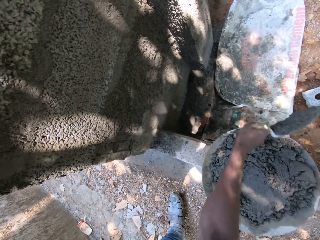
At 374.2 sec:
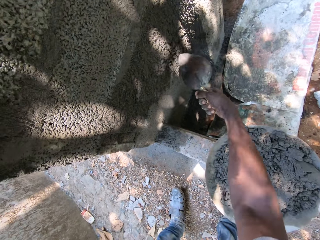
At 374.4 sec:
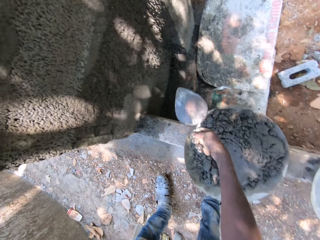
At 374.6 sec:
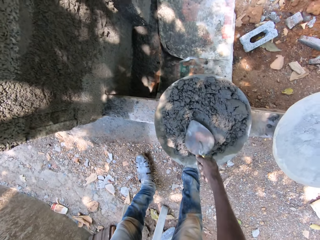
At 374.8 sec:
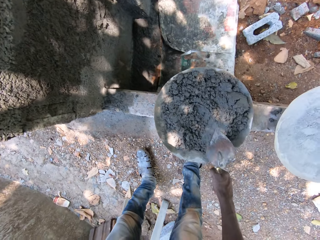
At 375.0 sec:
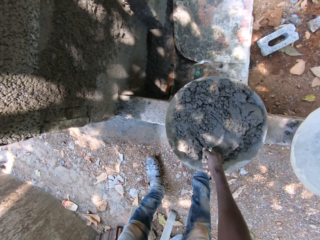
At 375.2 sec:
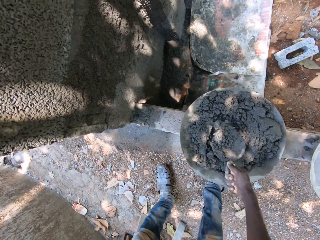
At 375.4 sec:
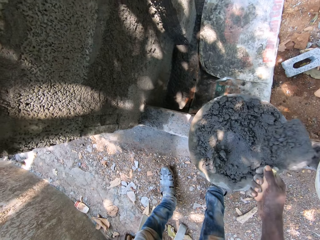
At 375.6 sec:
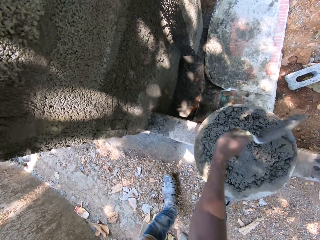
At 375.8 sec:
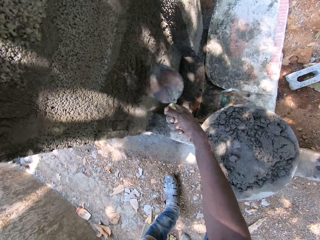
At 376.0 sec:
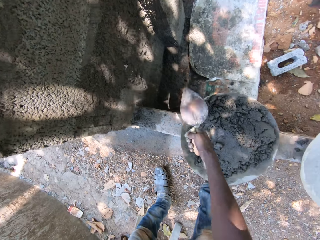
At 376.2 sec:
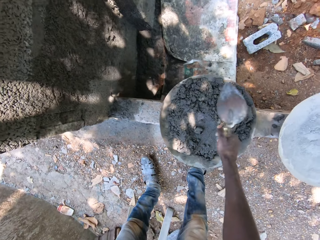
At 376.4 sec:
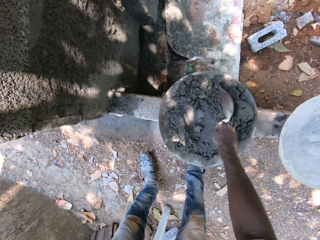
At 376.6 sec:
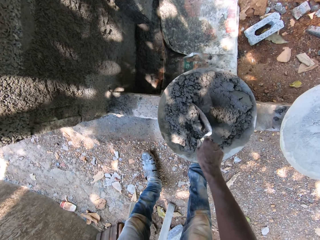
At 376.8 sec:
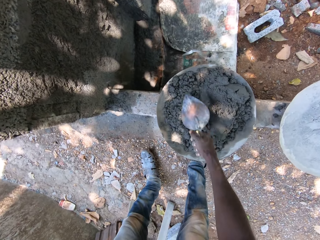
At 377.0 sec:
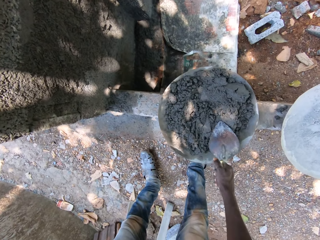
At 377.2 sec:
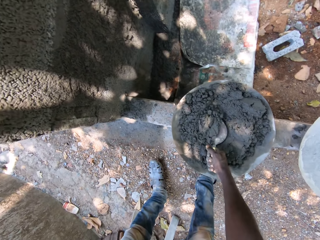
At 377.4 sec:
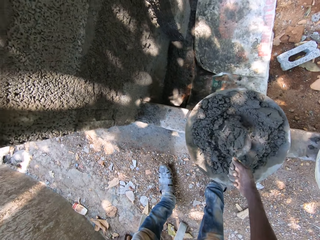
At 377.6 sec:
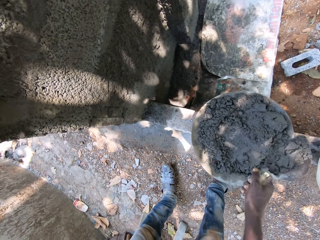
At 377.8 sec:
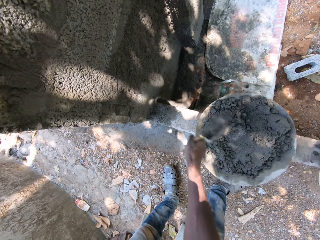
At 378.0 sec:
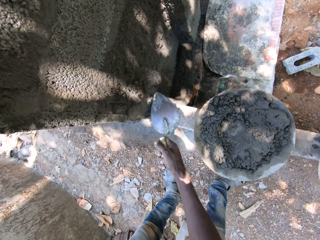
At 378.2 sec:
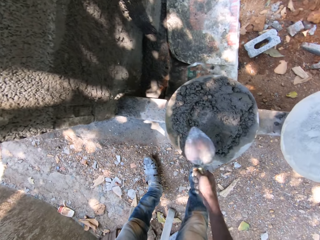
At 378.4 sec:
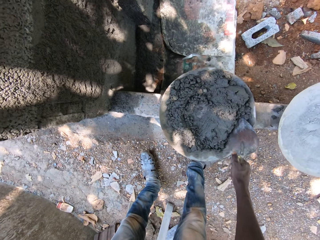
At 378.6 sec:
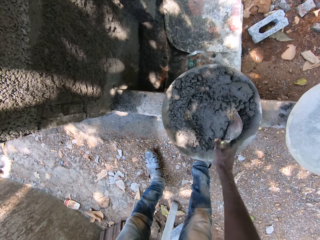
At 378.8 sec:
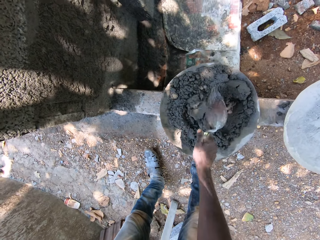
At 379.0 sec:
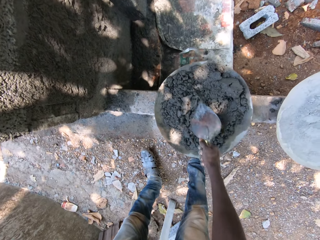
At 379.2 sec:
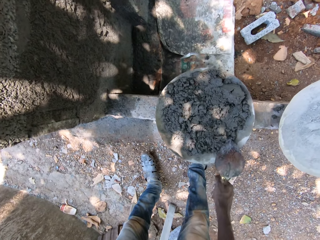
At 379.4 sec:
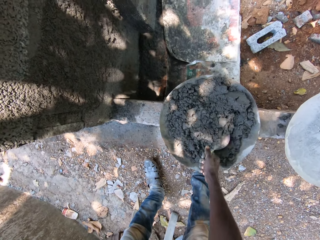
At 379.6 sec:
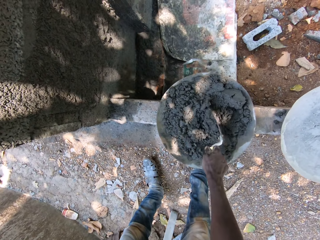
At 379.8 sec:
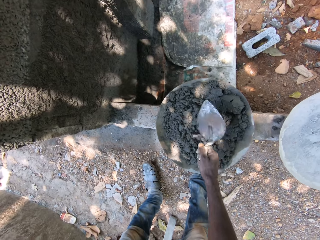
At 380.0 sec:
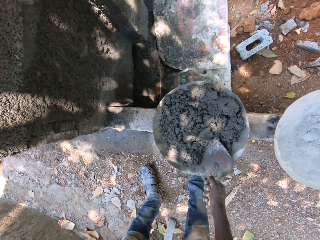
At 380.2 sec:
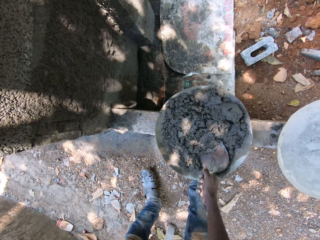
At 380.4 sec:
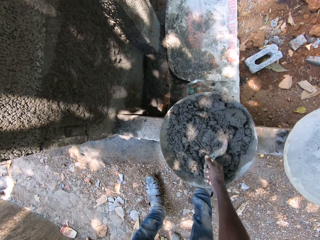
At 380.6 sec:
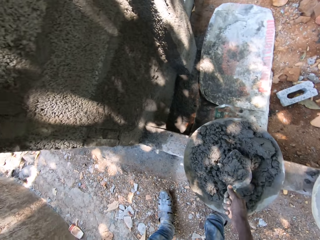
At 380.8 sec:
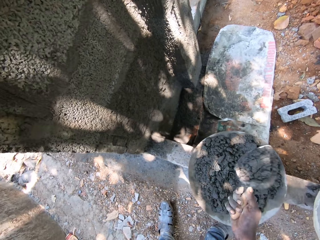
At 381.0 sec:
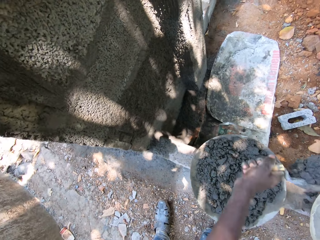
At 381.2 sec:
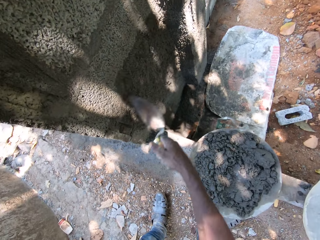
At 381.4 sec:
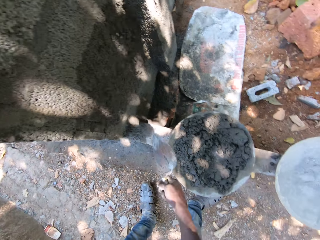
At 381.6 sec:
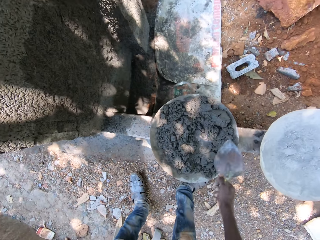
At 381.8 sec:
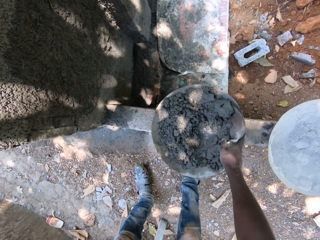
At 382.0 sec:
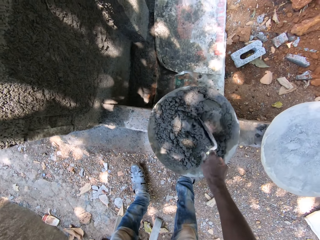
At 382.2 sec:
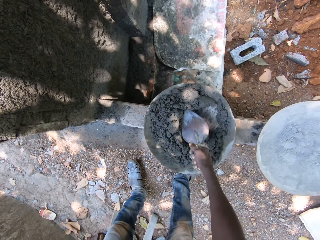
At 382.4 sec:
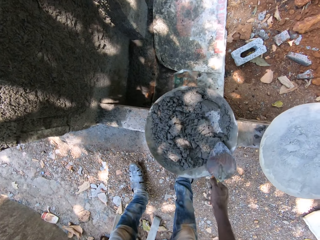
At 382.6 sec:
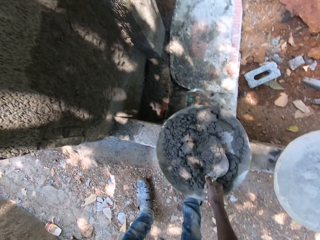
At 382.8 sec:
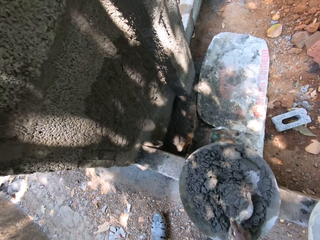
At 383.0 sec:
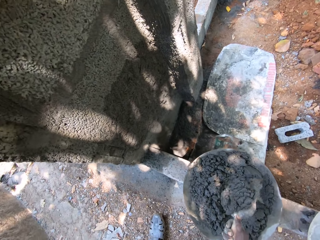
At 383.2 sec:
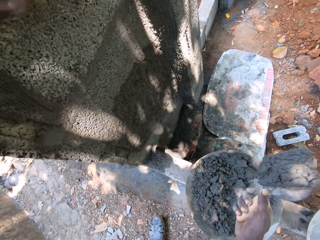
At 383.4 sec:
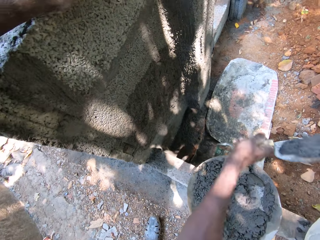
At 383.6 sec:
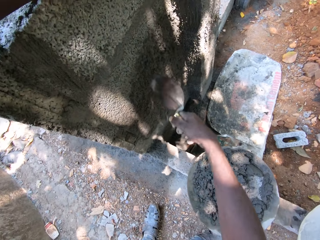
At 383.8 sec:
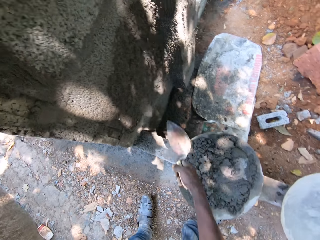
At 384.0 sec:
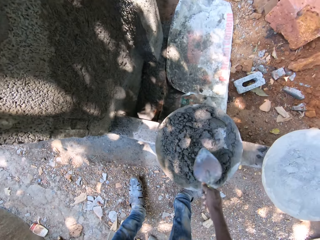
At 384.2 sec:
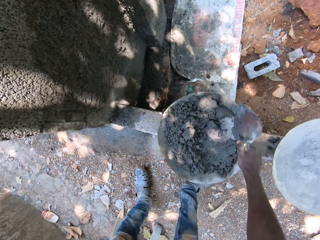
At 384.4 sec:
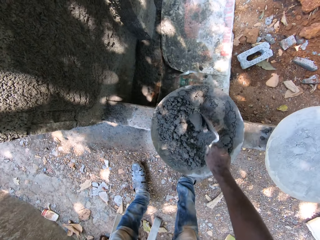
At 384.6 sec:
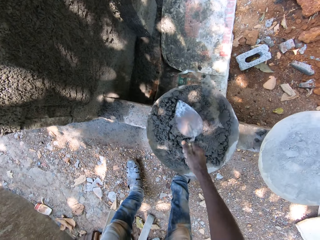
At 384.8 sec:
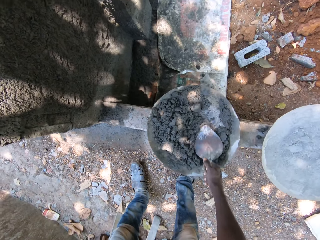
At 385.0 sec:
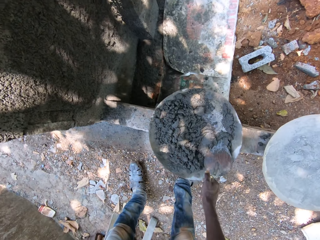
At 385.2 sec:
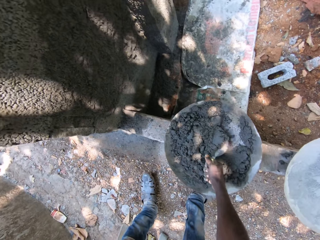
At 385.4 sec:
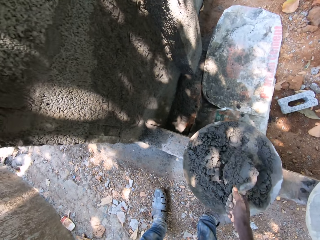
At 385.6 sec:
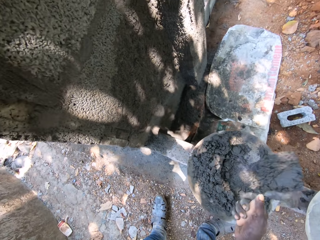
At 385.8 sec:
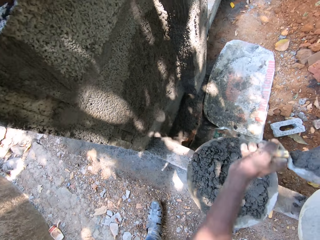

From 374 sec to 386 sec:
The camera wearer hits the wall with the shovel in his right hand. He smears concrete on the wall. He packs cement or concrete from the pan with the shovel in his right hand. He hits the wall with the shovel in his right hand. He smears the concrete on the wall. He packs the cement from the pan with the shovel in his right hand. He hits the wall with the shovel in his right hand. He smears the concrete on the wall. He packs the cement from the pan with the shovel in his right hand. He mixes the concrete. He hits the wall with the shovel in his right hand. He smears the concrete on the wall. He packs the cement from the pan with the shovel in his right hand. He hits the wall with the shovel in his right hand. He smears the concrete on the wall. He packs the cement from the pan with the shovel in his right hand.

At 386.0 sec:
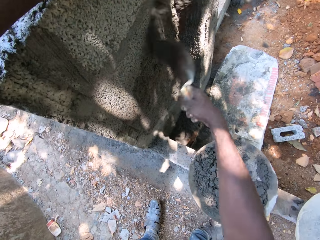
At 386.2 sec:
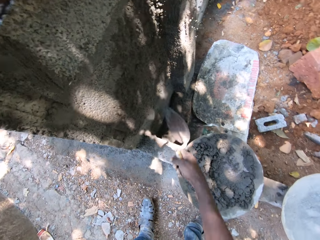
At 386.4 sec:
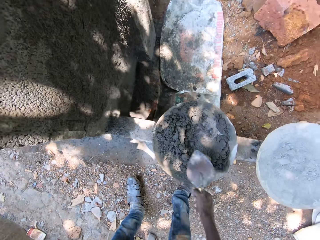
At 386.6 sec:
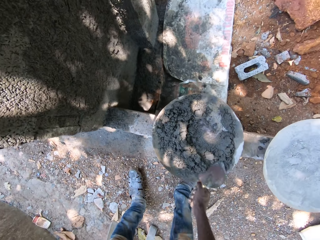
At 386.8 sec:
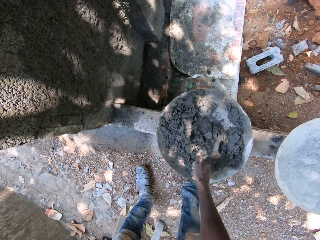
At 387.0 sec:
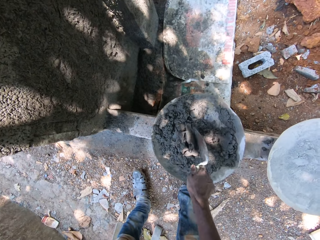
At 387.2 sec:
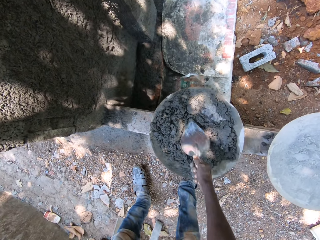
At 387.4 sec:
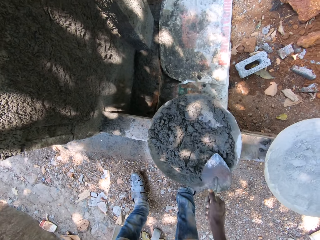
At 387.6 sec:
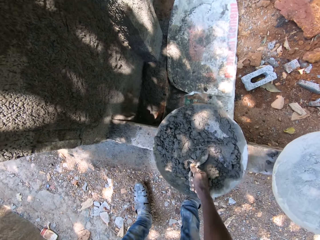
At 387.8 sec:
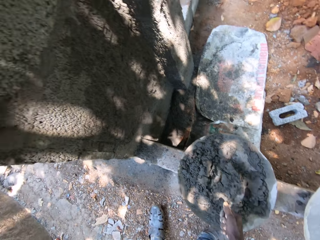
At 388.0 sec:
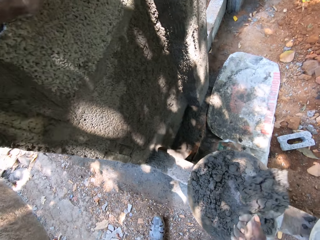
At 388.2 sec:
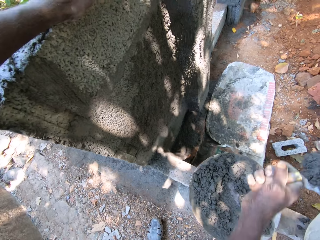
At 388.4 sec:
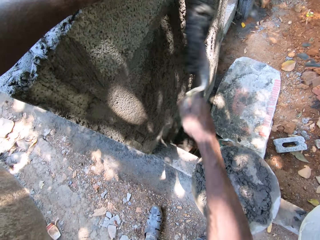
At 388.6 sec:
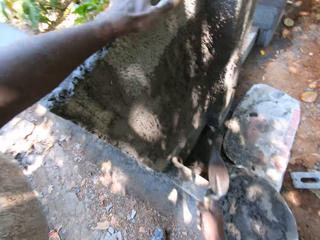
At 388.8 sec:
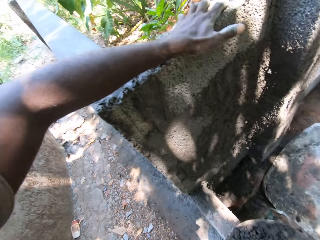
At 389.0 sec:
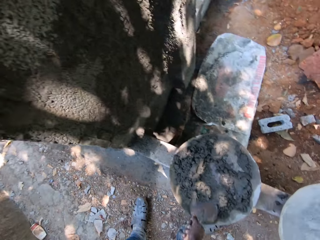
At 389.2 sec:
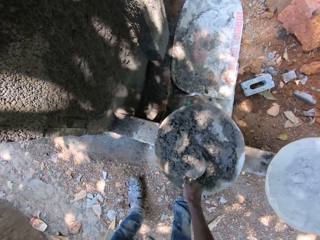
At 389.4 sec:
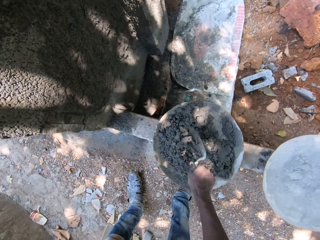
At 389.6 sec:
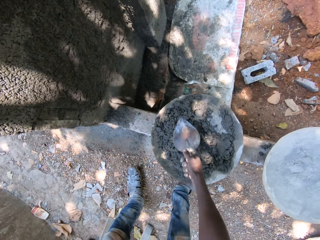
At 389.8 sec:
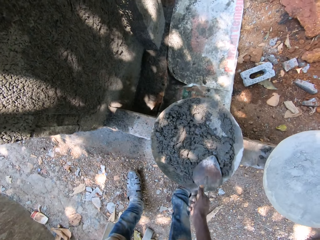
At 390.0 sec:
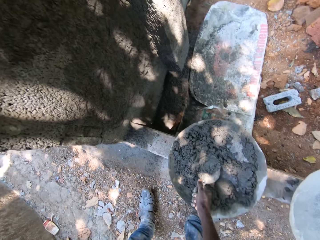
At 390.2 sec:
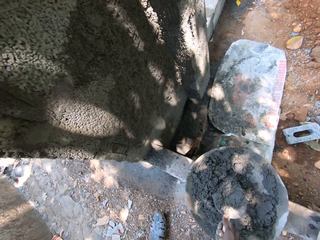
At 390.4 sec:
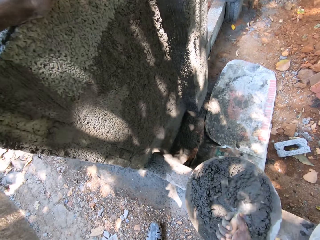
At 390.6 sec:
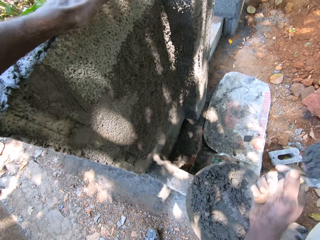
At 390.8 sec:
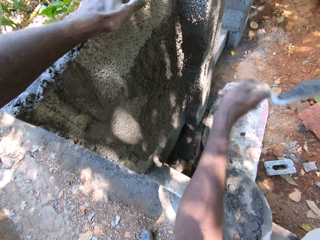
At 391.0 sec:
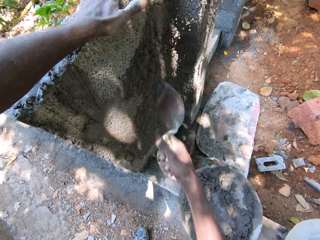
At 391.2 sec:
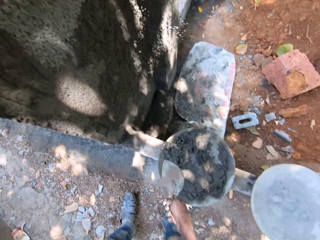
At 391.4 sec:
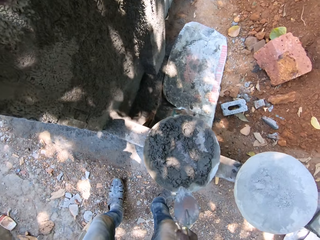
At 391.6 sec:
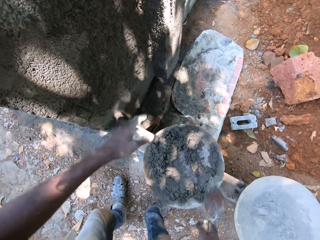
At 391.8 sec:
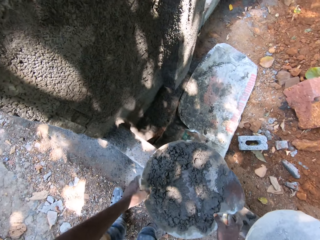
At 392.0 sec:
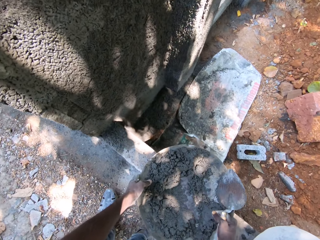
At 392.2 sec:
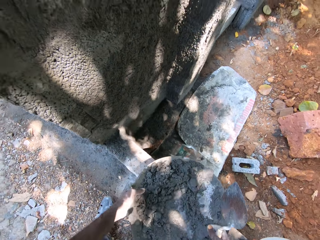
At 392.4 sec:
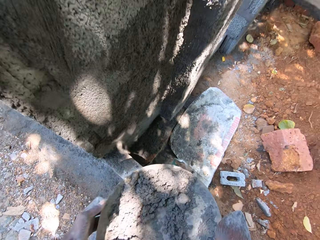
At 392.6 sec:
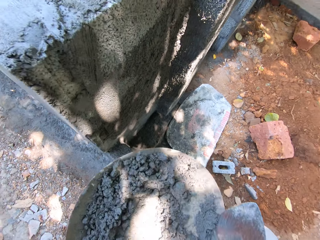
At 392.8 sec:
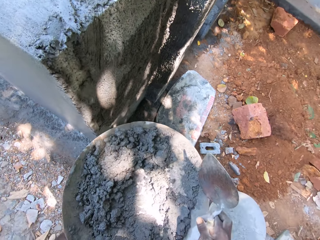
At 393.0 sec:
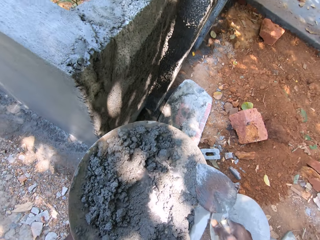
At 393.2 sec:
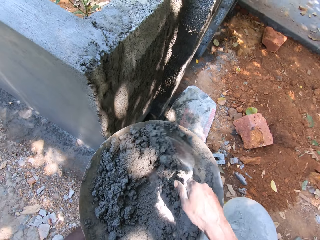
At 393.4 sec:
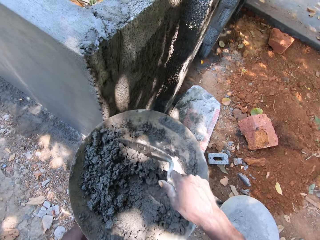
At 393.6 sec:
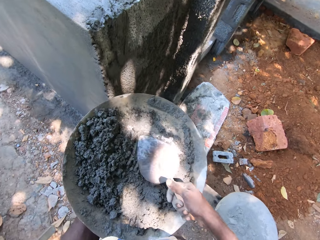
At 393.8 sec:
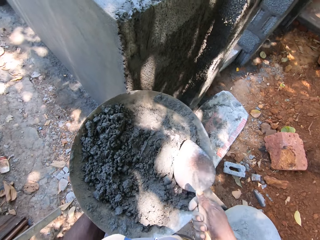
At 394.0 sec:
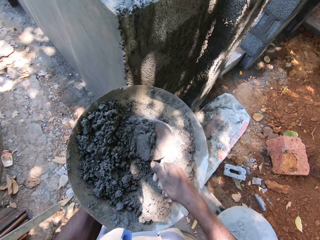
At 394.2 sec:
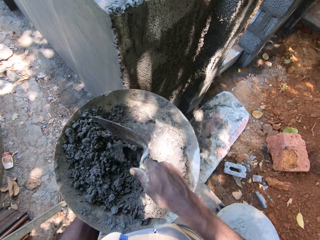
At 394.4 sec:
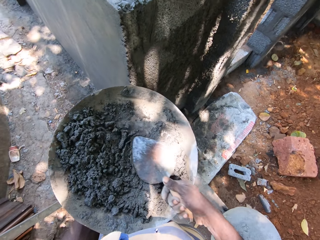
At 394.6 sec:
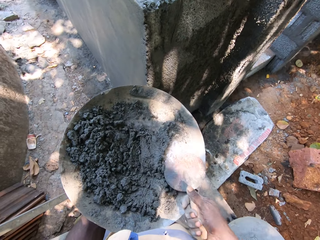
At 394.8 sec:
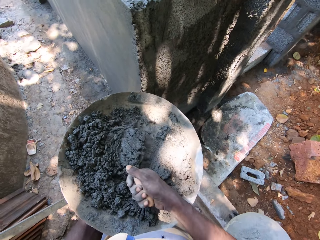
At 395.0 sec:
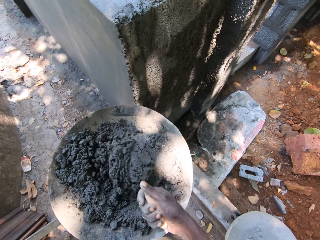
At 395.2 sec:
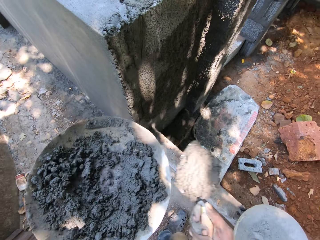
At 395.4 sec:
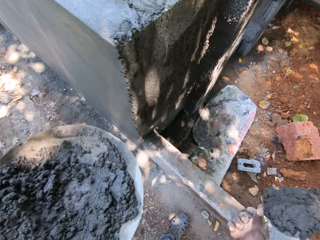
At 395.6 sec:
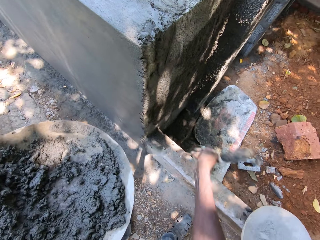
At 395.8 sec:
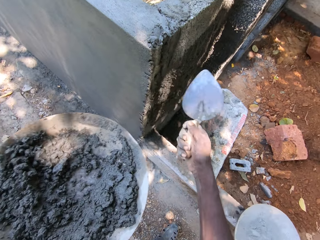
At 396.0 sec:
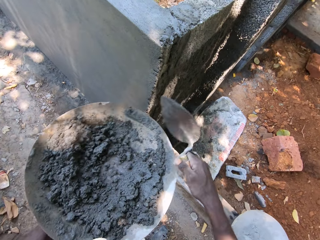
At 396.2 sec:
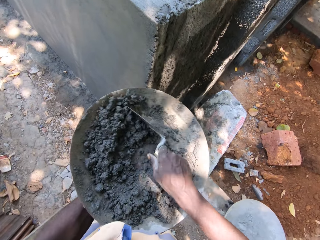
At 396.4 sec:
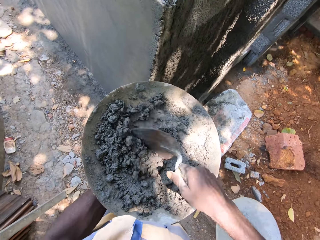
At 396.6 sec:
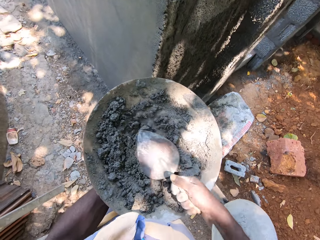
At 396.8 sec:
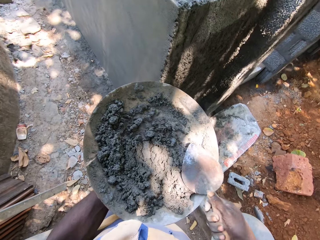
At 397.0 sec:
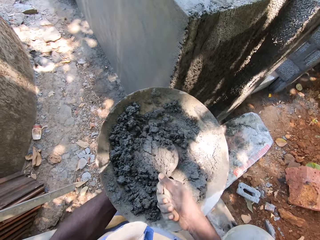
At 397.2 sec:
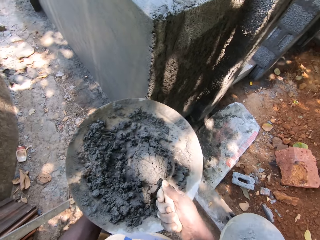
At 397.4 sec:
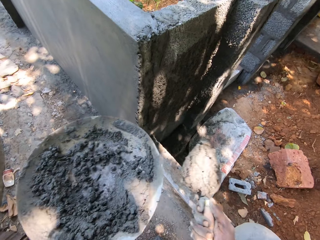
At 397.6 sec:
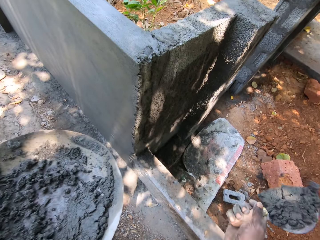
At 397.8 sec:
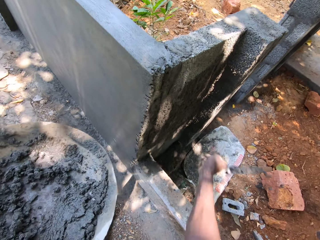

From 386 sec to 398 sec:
The camera wearer hits the wall with the shovel in his right hand. He smears concrete on the wall. He packs cement or concrete from the pan with the shovel in his right hand. He hits the wall with the shovel in his right hand. He smears the concrete on the wall. He packs the cement from the pan with the shovel in his right hand. He hits the wall with the shovel in his right hand. He smears the concrete on the wall. He lifts the pan on the floor with his left hand. He packs the cement from the pan with the shovel in his right hand. He mixes the concrete. He hits the wall with the shovel in his right hand. He smears the concrete on the wall. He packs the cement from the pan with the shovel in his right hand.
